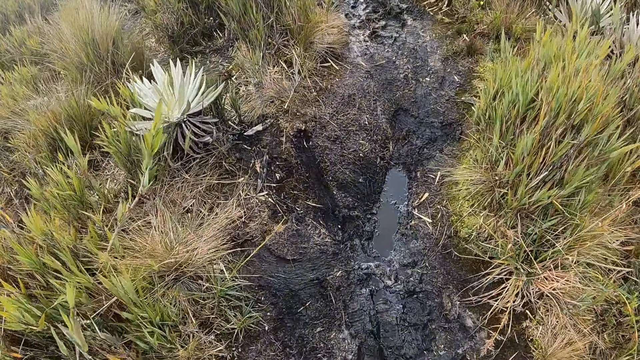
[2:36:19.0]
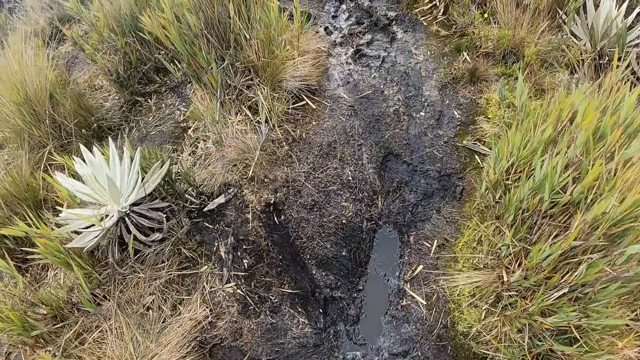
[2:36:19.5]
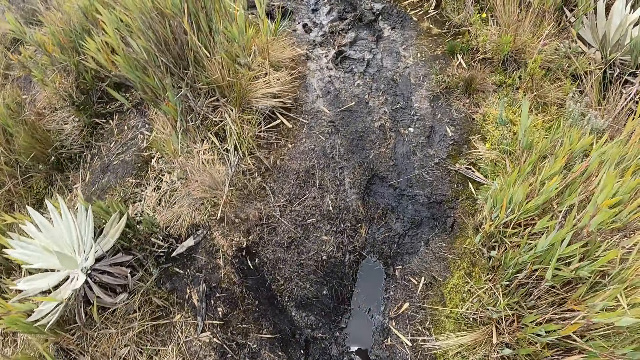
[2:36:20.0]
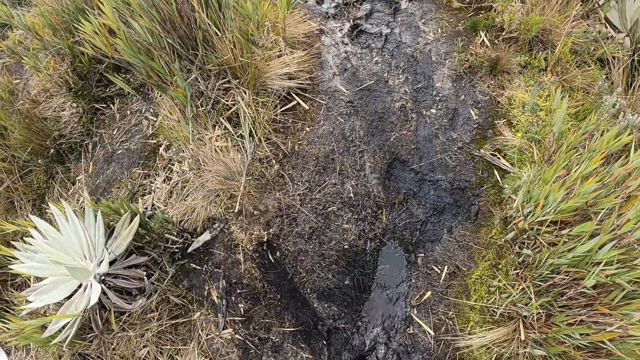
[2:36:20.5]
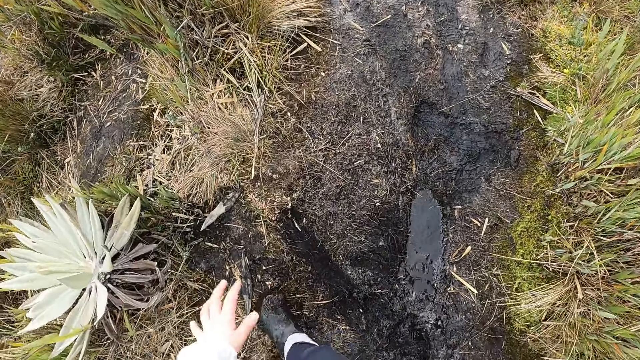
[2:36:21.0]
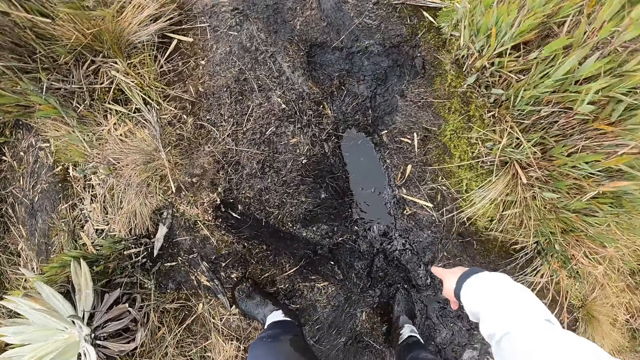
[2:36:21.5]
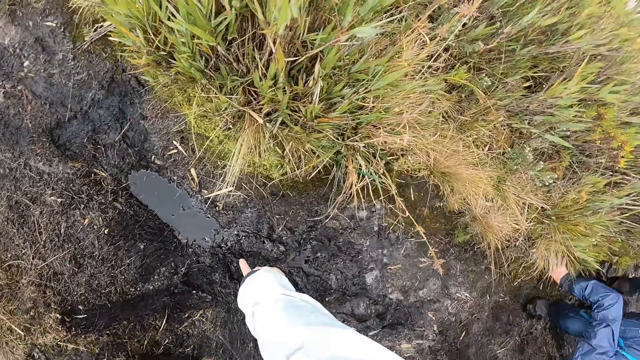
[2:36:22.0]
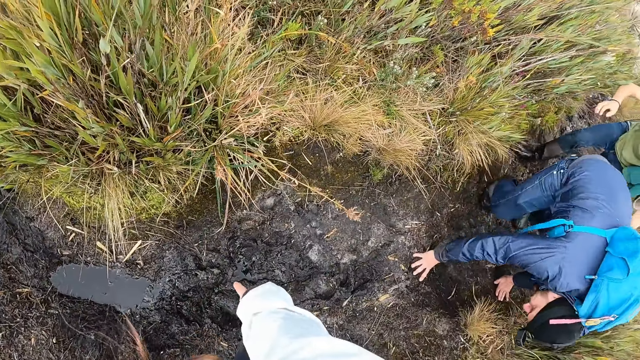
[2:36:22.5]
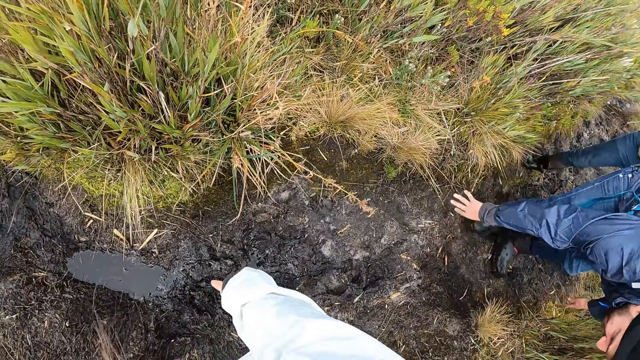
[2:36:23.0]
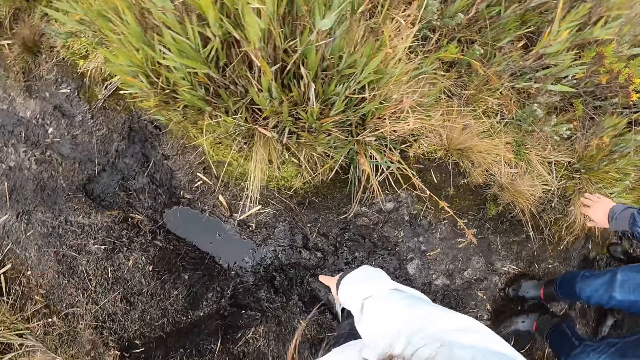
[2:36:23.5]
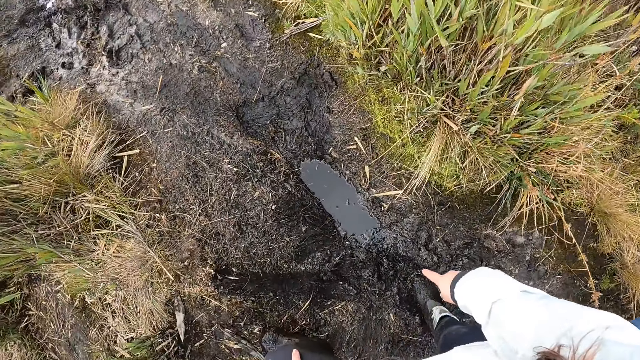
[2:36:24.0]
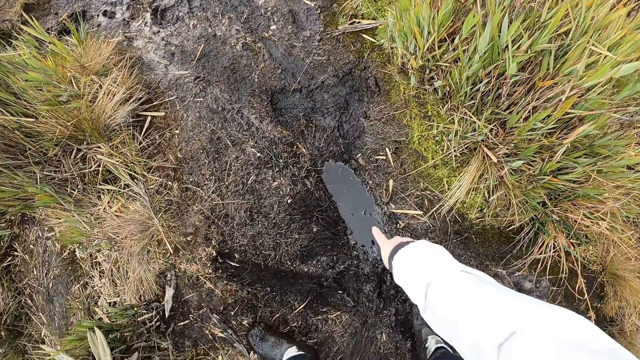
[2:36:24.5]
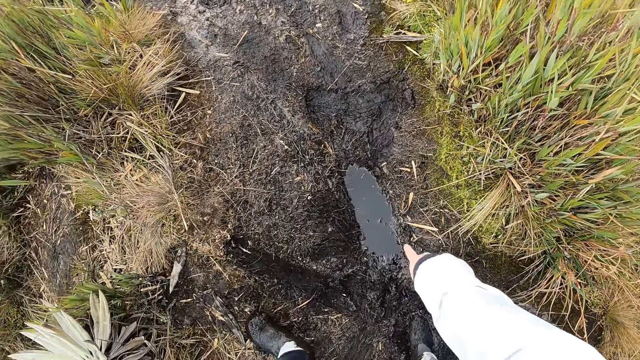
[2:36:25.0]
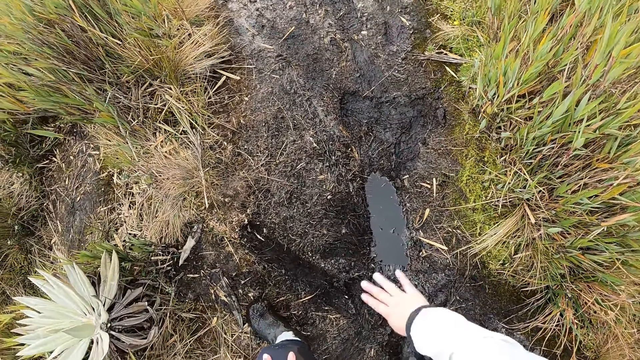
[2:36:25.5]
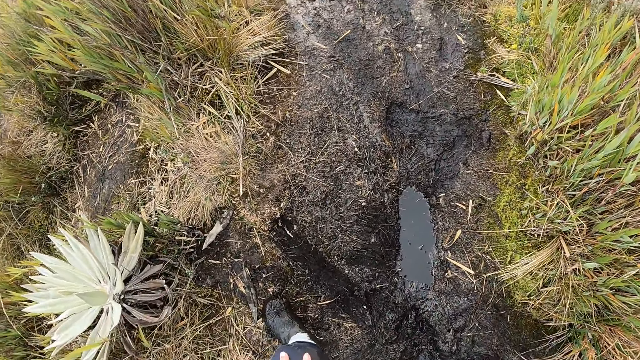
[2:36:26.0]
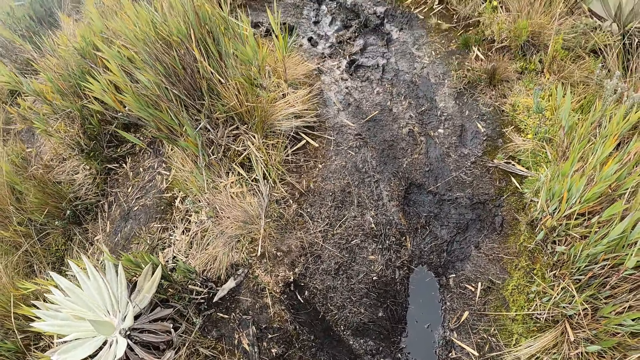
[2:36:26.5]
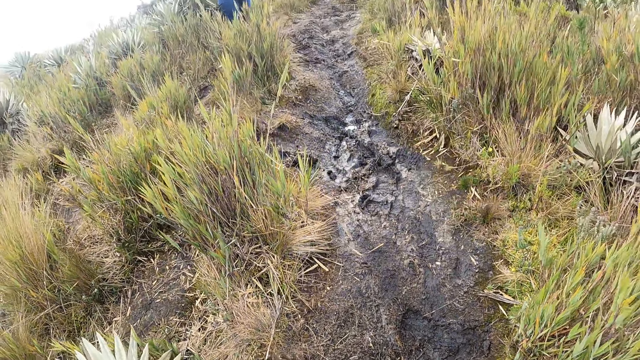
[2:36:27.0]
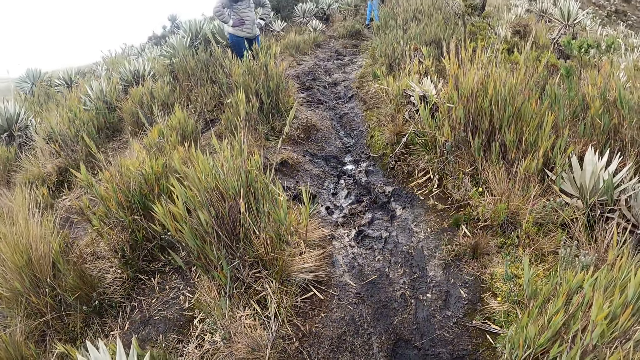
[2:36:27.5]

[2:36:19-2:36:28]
The camera wearer looks around. She gestures to the ground with her right hand. The man puts his right hand on the ground.

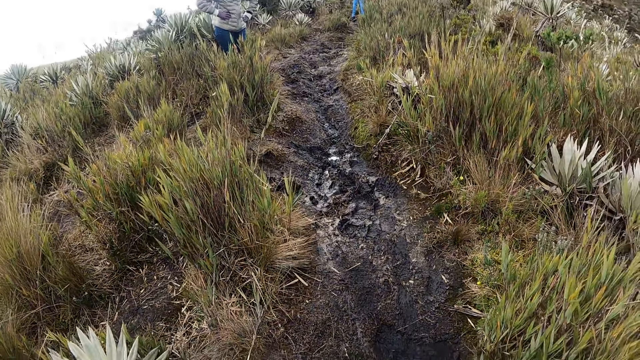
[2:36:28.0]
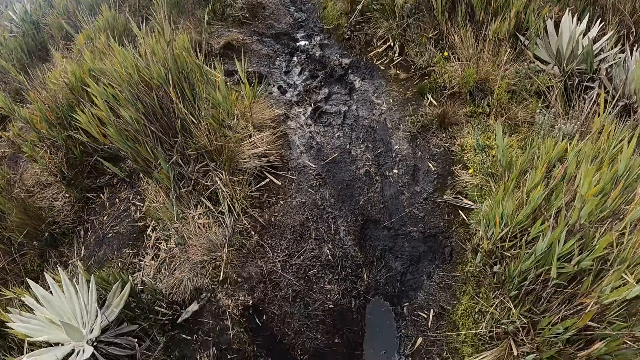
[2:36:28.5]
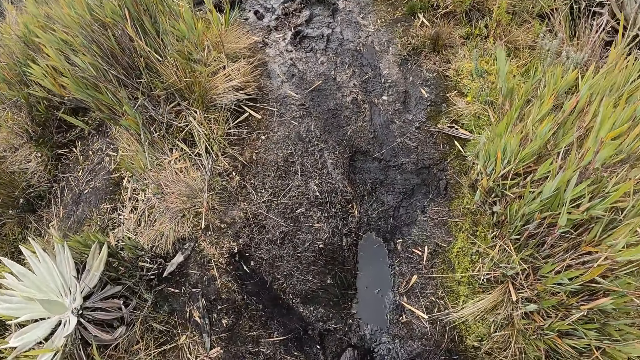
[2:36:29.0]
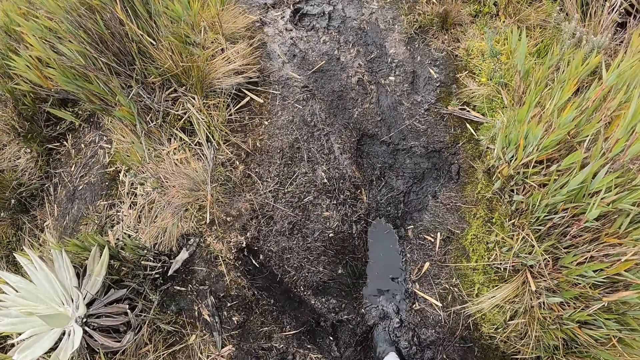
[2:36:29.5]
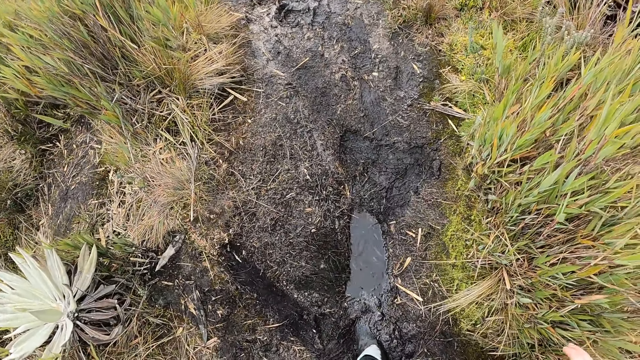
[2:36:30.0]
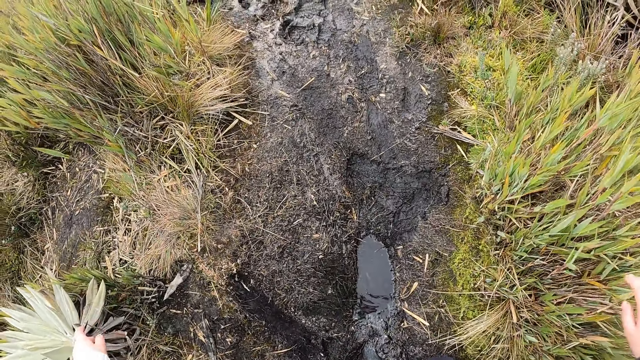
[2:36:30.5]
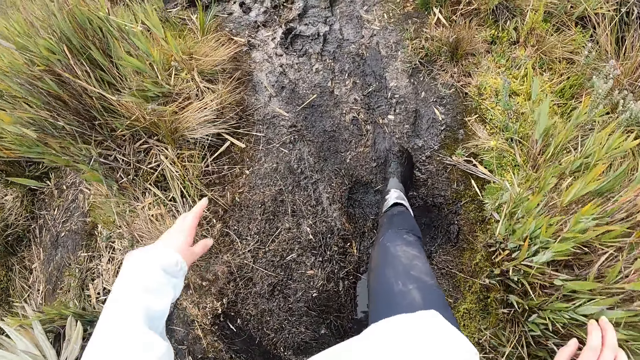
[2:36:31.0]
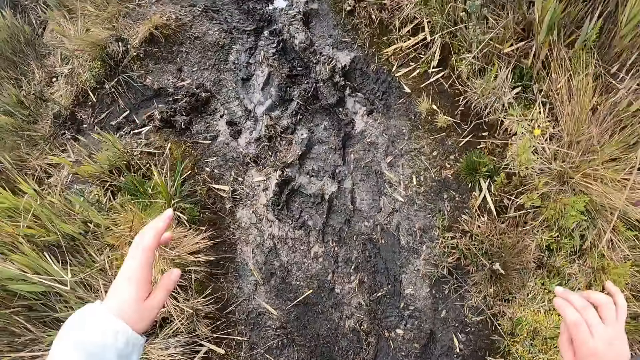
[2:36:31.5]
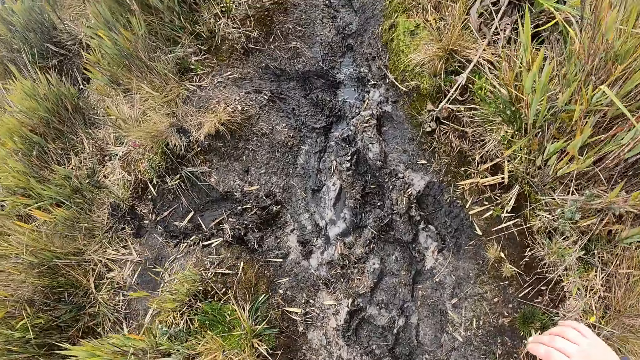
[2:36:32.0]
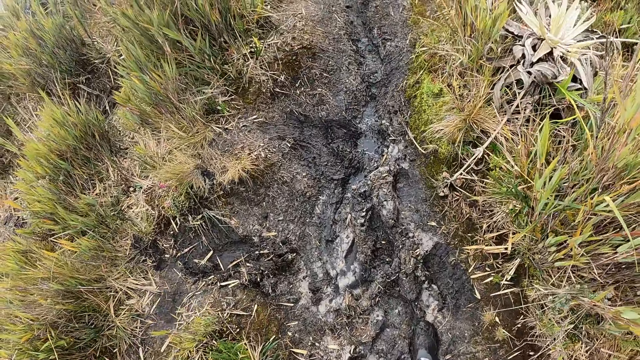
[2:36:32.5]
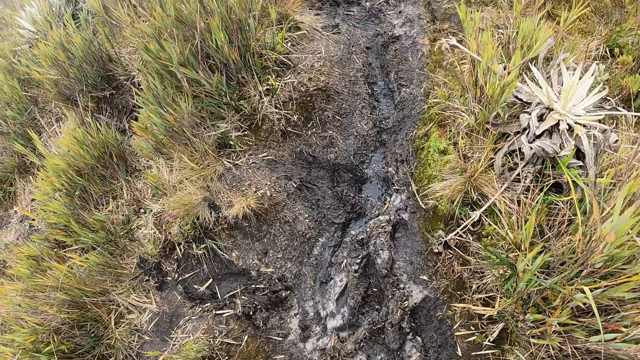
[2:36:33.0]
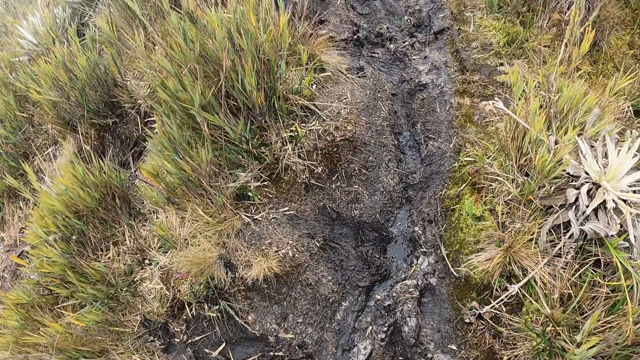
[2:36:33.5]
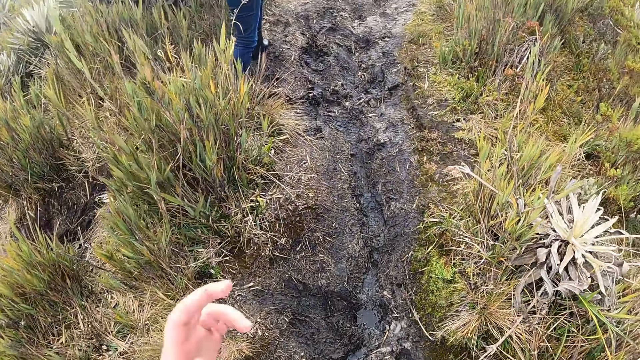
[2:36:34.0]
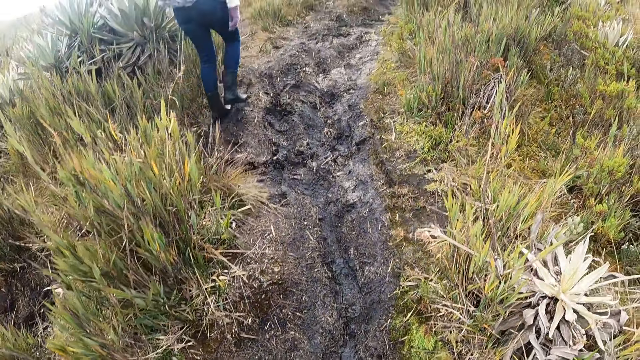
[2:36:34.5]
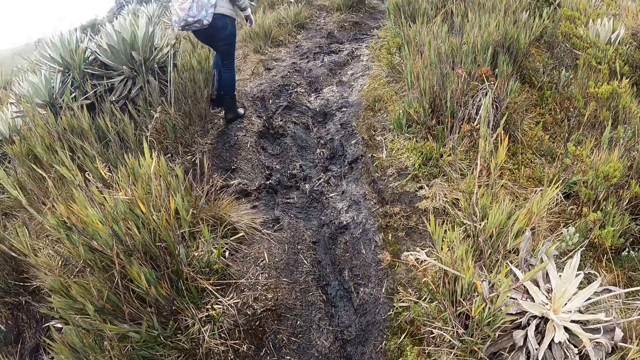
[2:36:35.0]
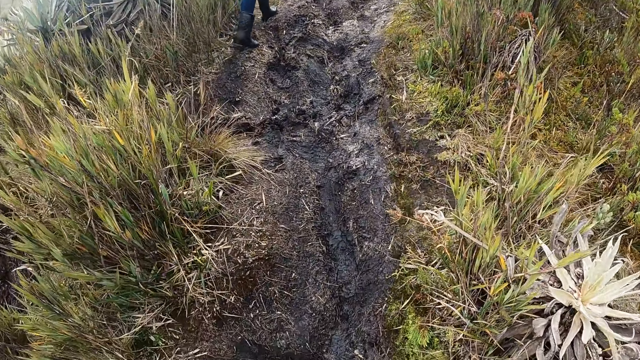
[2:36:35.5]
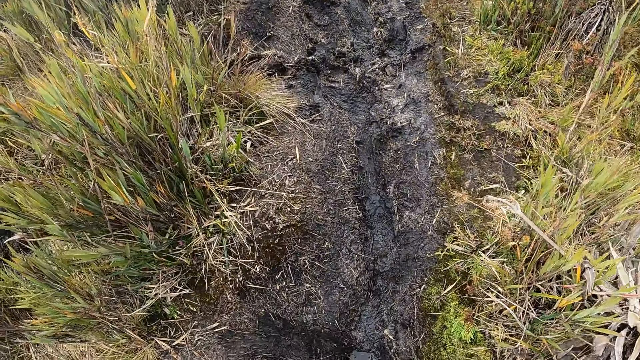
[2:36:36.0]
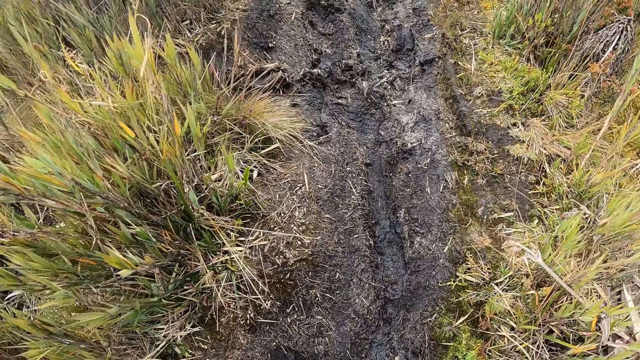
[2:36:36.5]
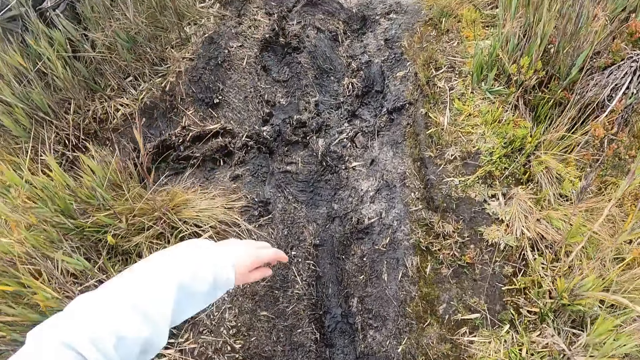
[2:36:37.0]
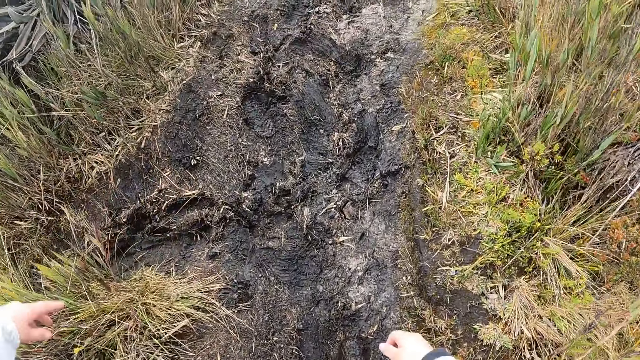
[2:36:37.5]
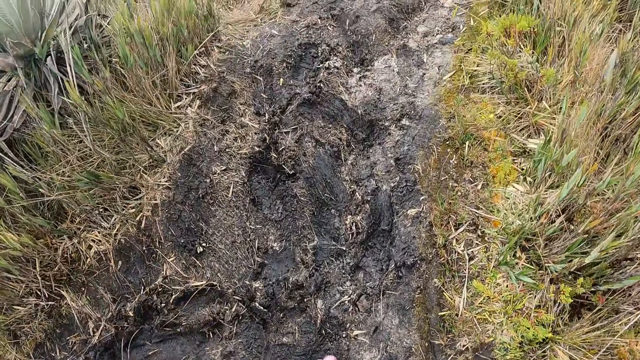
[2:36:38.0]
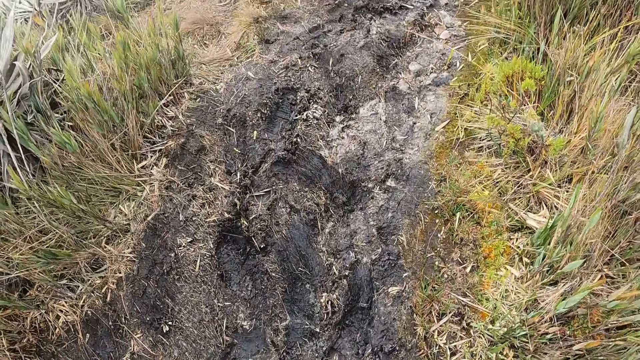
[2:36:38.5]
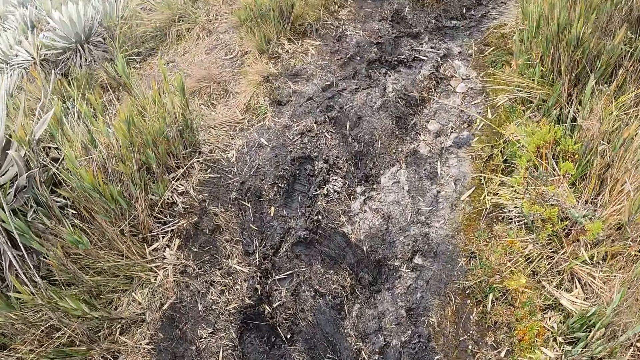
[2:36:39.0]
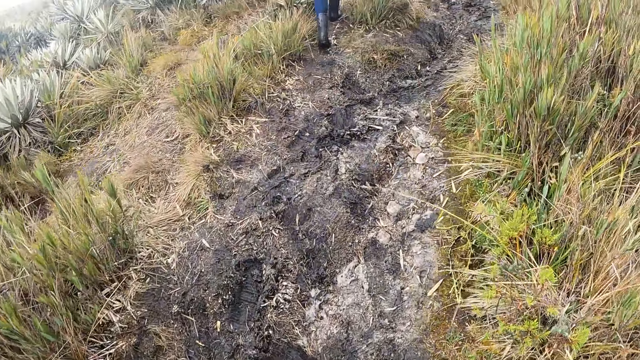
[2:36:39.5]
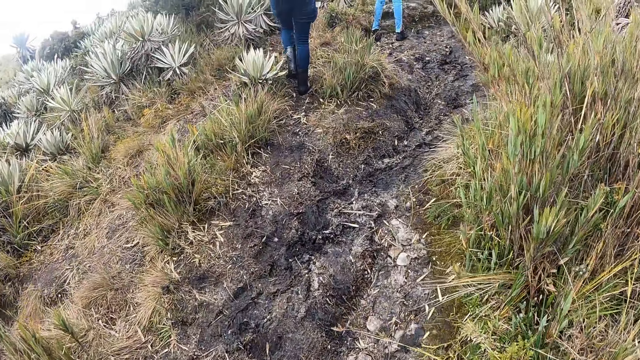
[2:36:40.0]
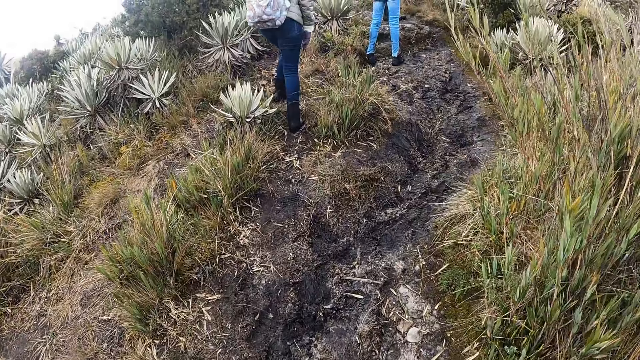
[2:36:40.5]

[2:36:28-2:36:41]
The camera wearer walks up the well-trodden path. The woman walks up the well-trodden path.
